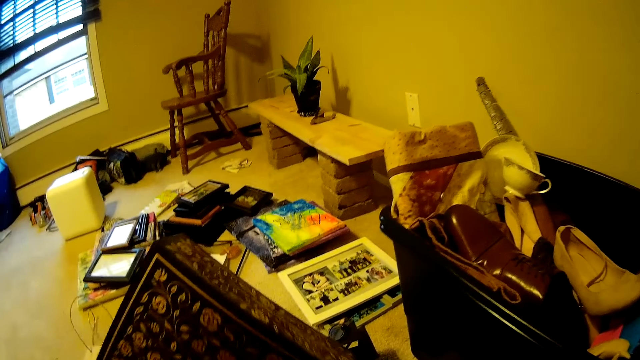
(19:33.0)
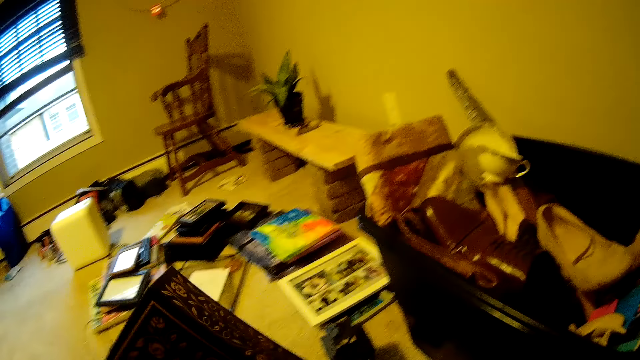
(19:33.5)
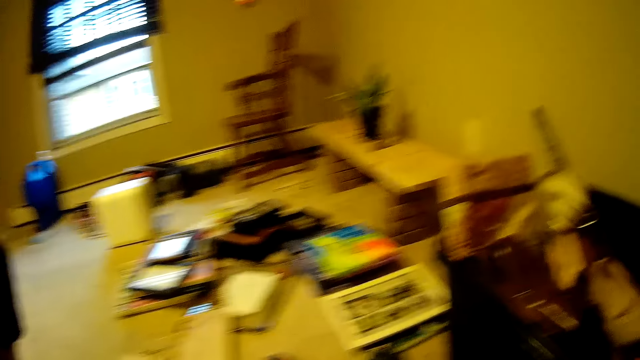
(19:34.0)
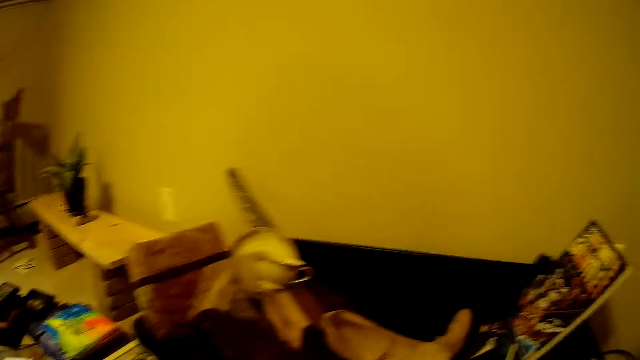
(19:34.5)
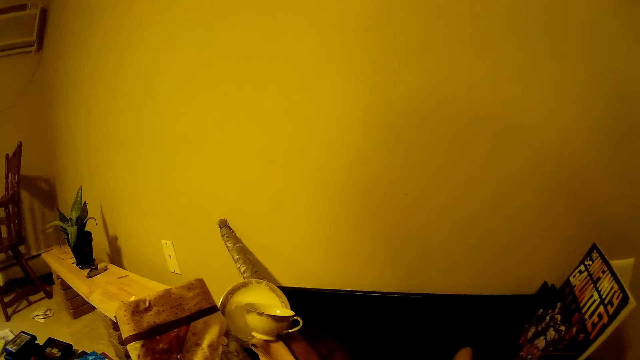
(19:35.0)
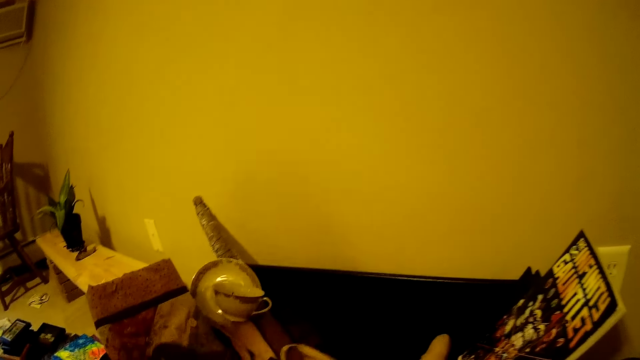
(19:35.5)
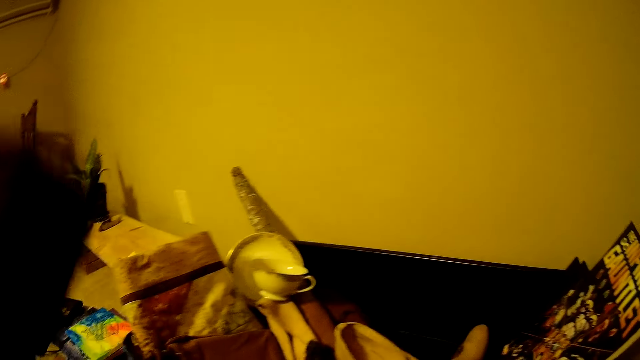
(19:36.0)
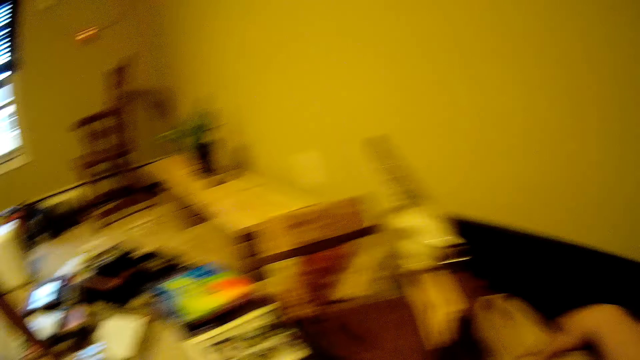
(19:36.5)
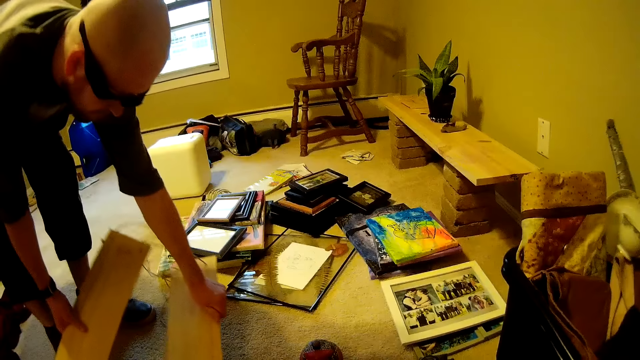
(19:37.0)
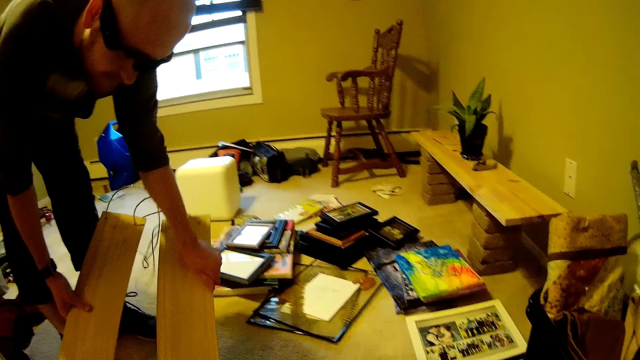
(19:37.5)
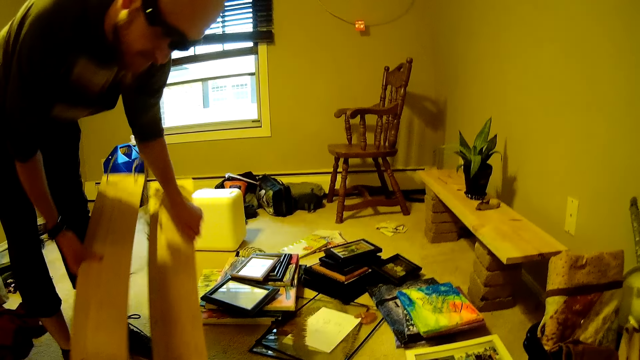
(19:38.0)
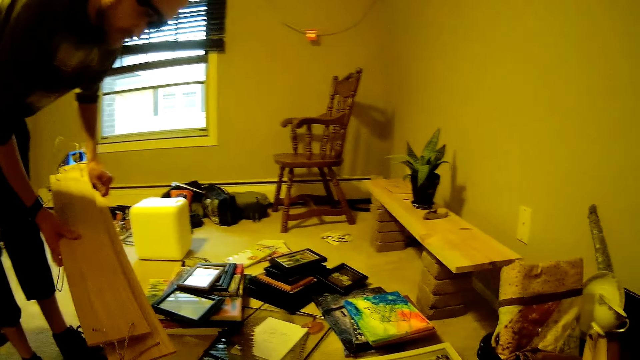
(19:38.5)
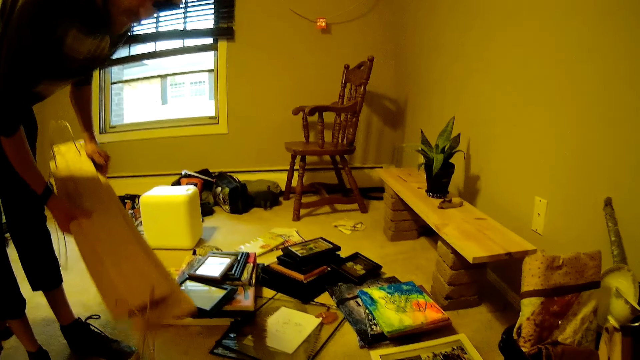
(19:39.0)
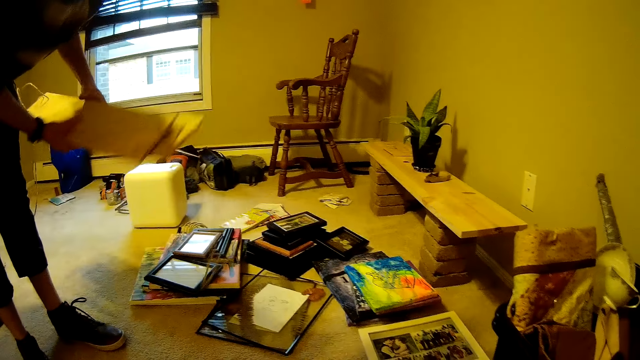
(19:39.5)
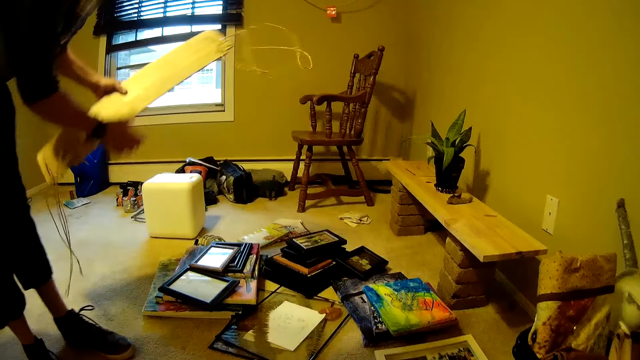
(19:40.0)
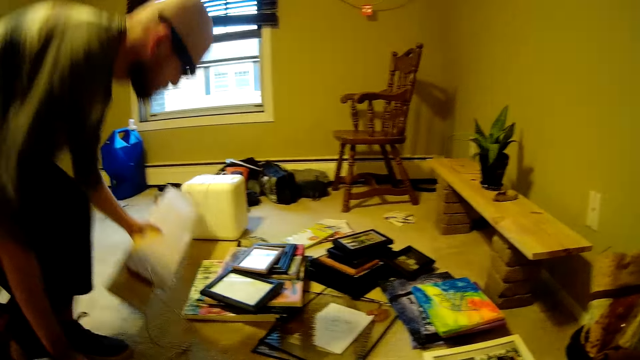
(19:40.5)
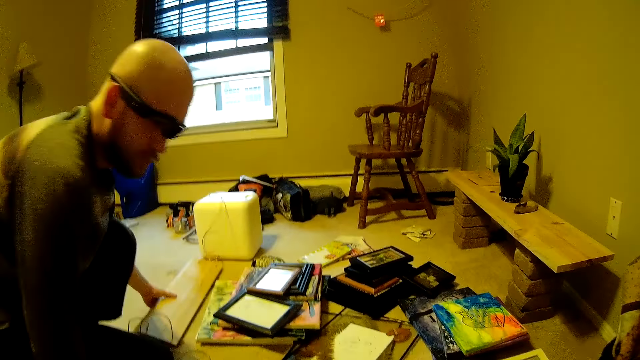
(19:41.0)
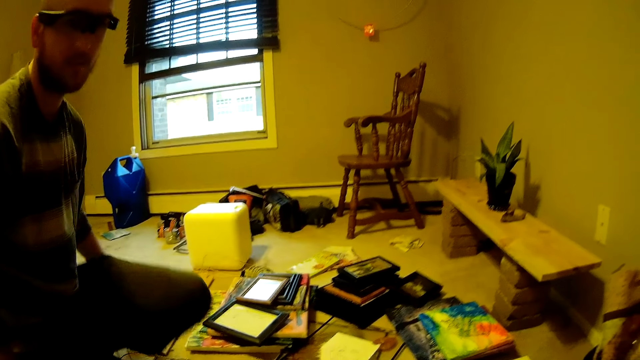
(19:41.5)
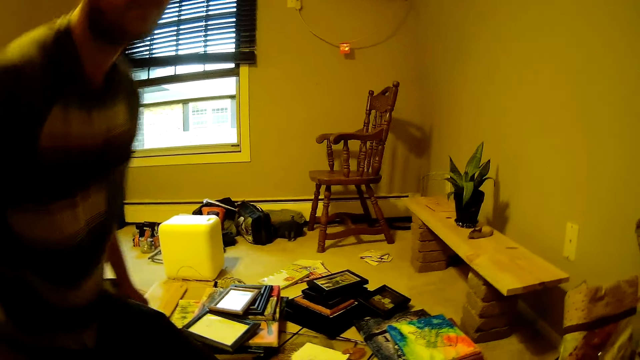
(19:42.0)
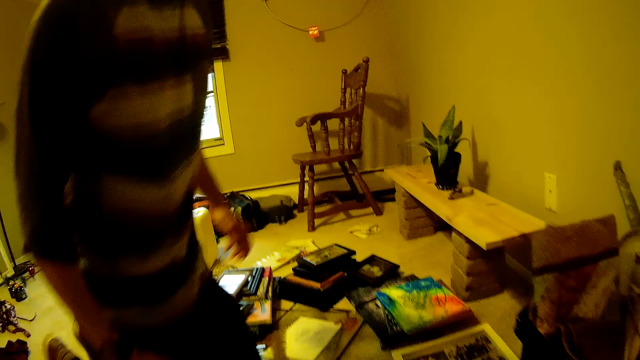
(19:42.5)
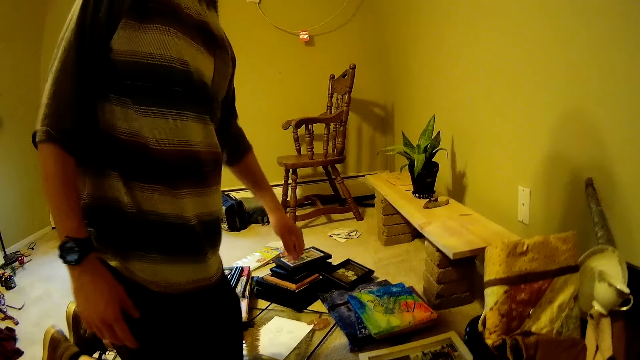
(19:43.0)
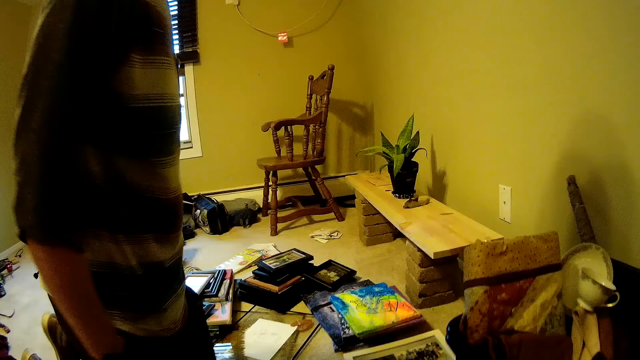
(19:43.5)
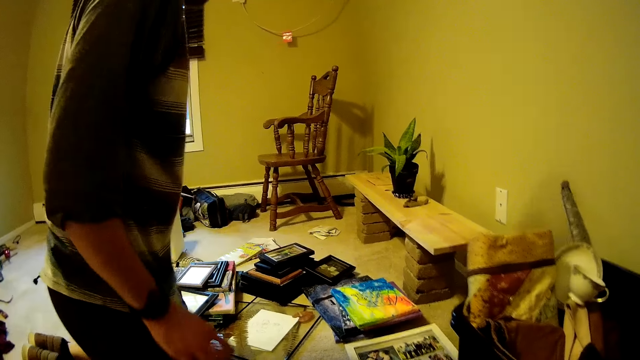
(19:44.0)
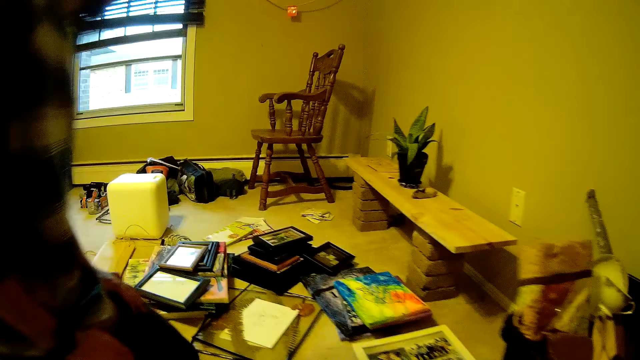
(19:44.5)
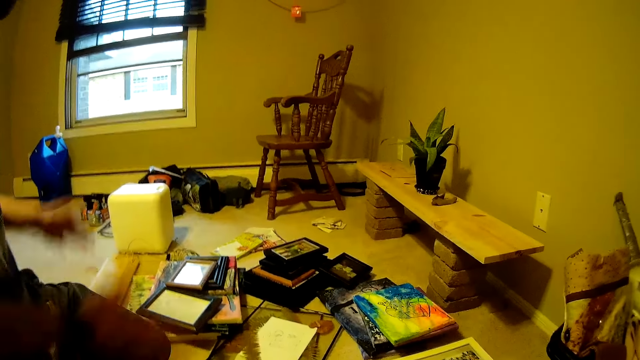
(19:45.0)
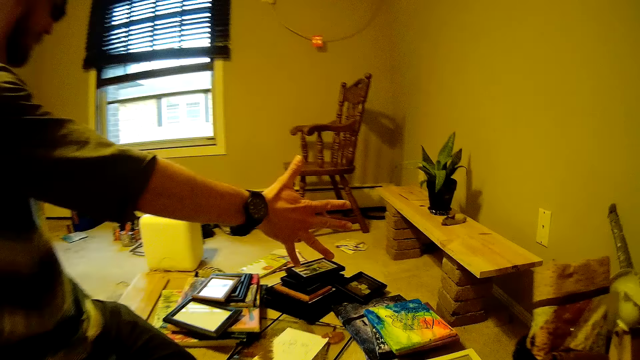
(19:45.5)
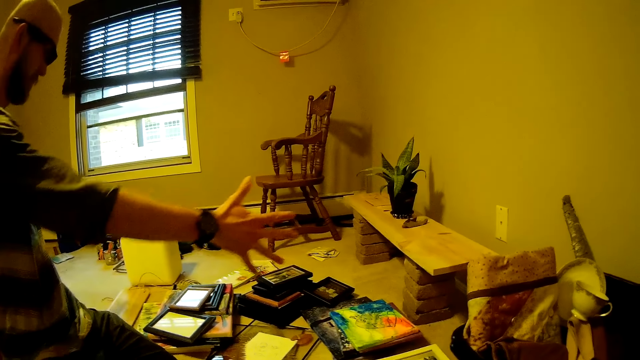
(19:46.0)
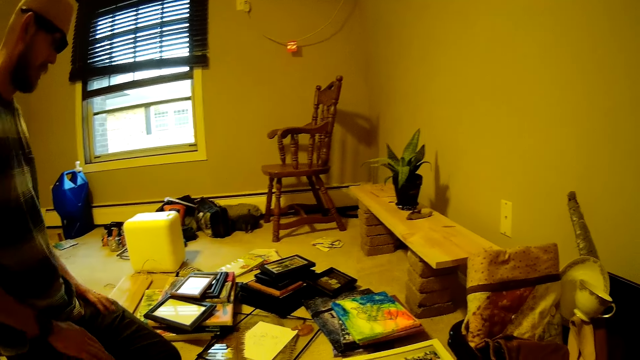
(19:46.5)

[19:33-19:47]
The camera wearer holds something. She takes a black wrapped cloth out of the storage box with her left hand. The man carries a joint plank with both hands. The man drops the joint plank on the floor with his left hand. The camera wearer holds some cartons. She interacts with the man.

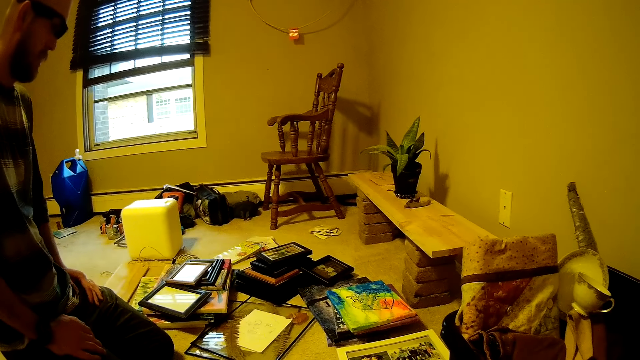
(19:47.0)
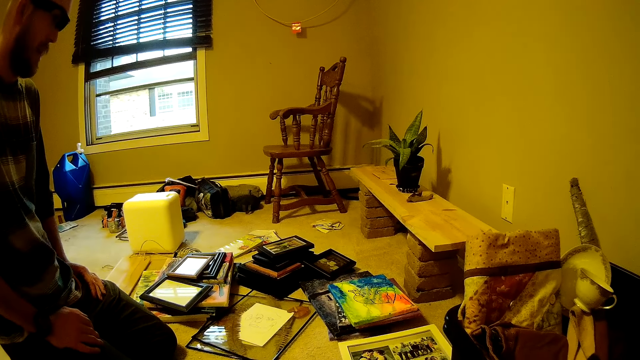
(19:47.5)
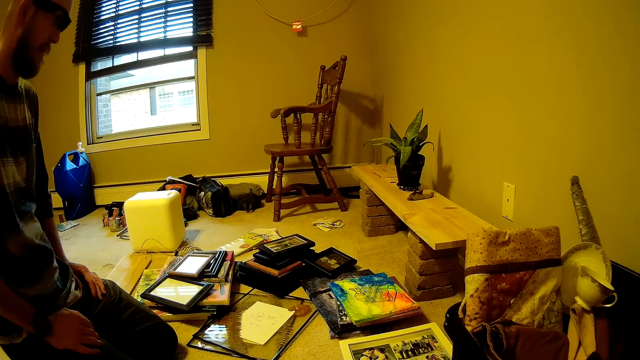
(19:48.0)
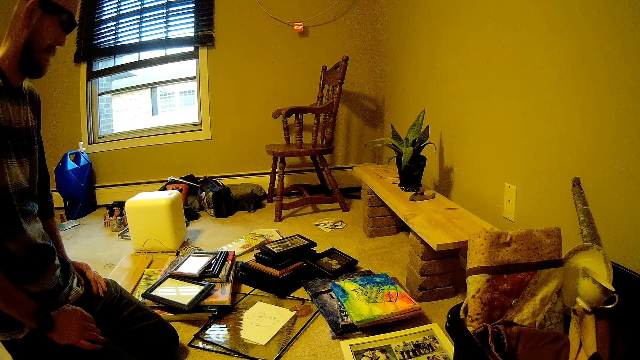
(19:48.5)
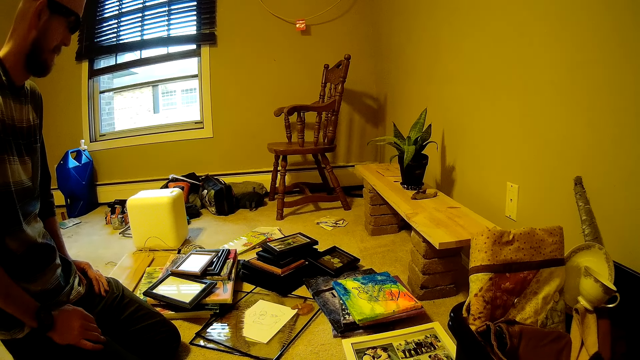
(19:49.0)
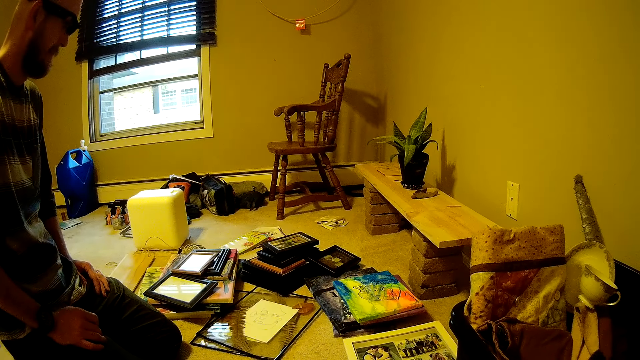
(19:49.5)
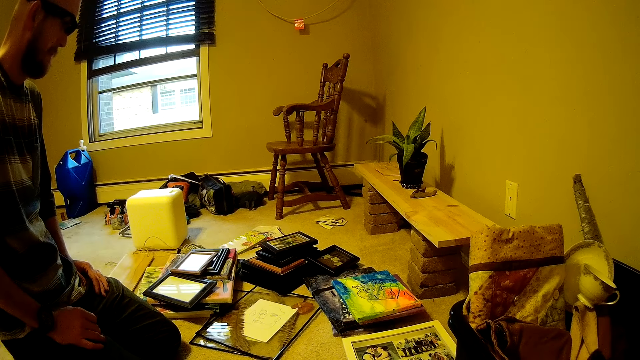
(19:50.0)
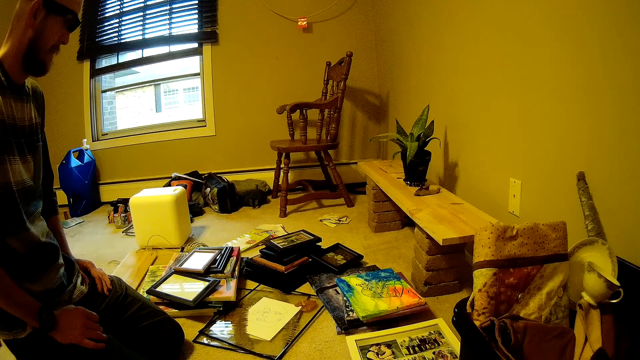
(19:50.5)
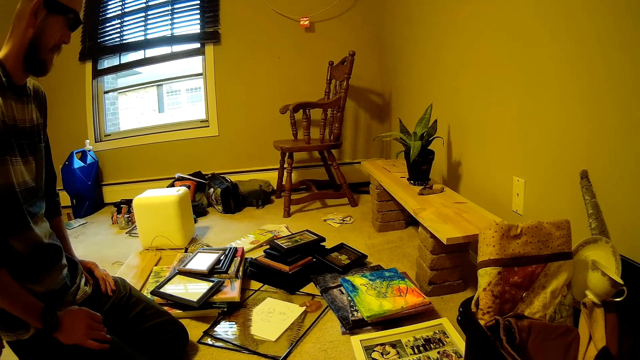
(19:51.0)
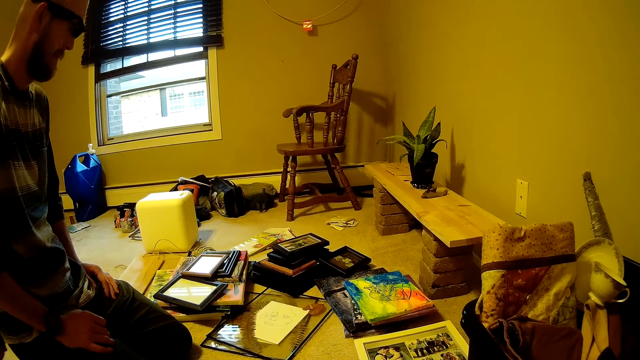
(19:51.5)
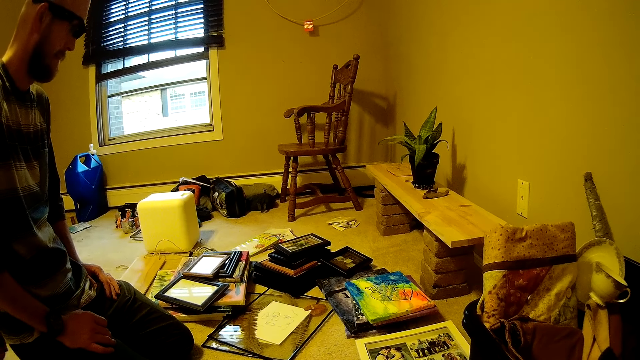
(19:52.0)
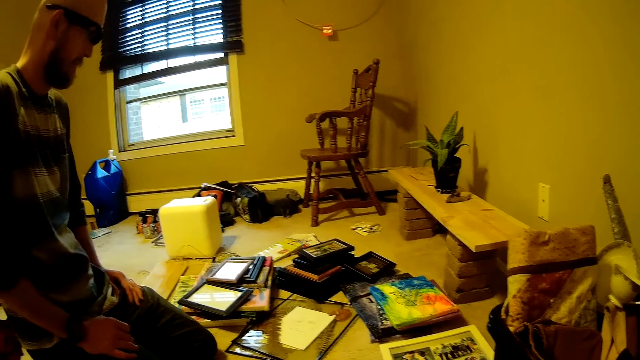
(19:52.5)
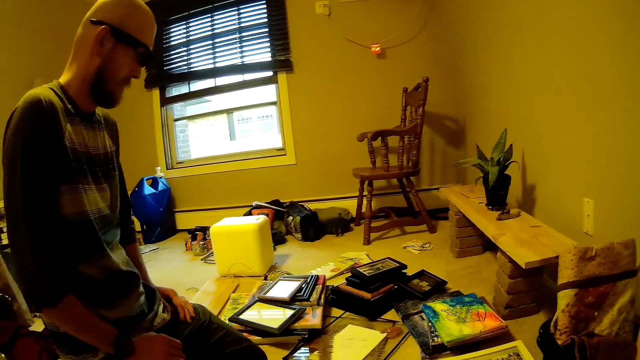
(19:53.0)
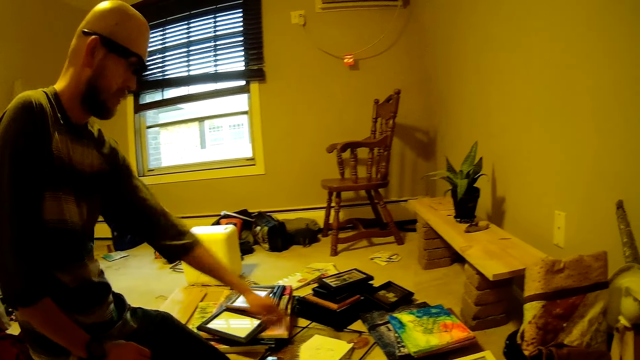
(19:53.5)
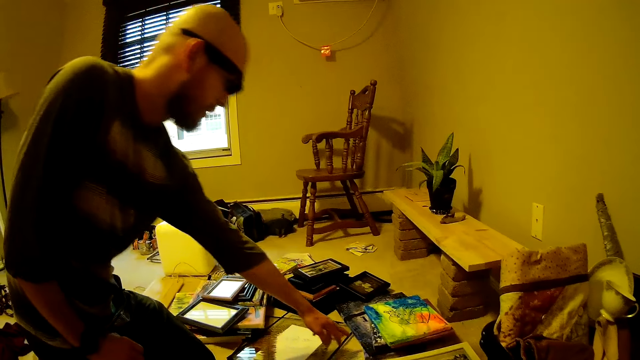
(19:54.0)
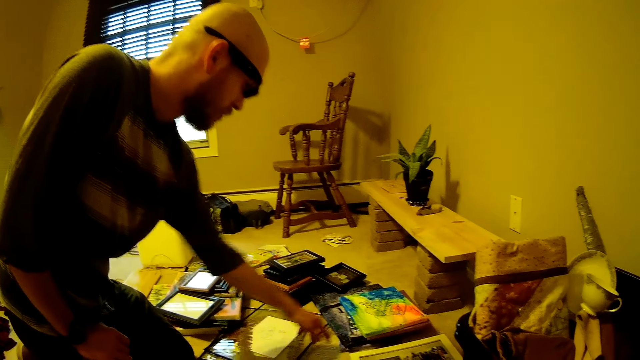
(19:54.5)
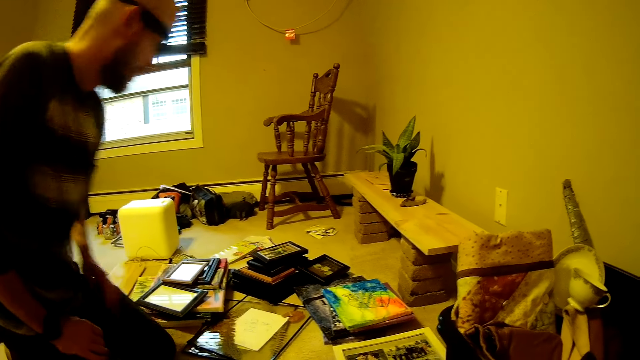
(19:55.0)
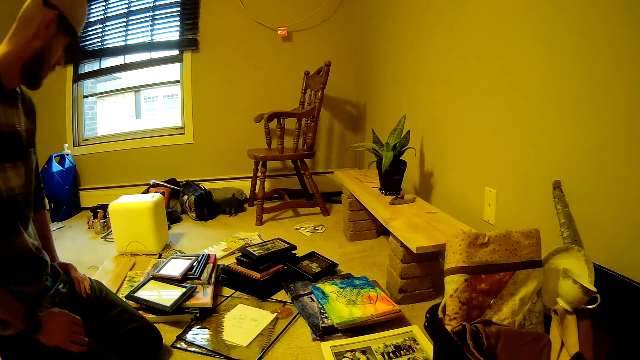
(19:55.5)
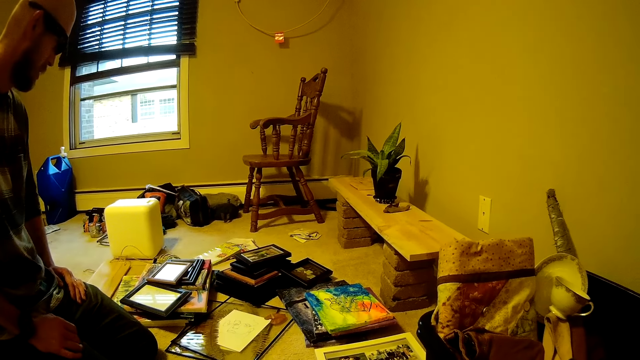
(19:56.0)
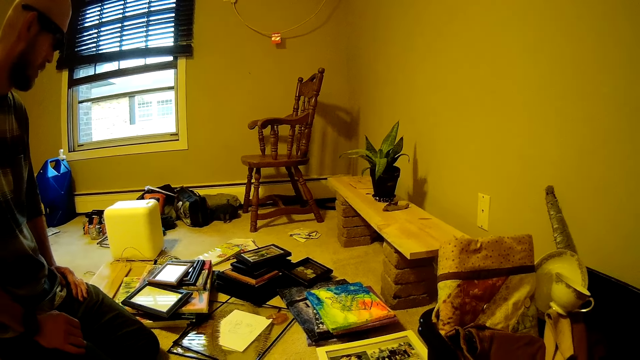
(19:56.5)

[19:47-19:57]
The man touches a painting on the floor with his left hand.
